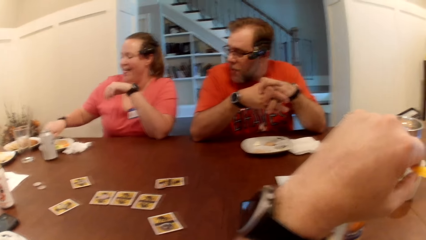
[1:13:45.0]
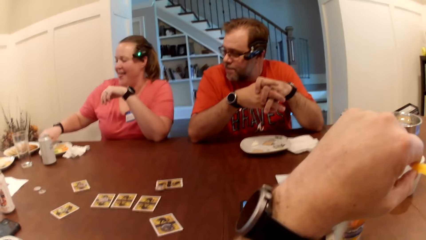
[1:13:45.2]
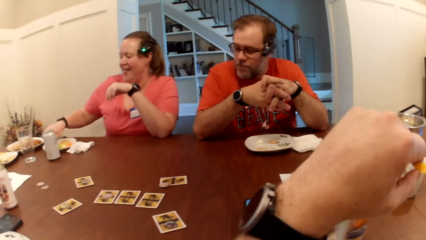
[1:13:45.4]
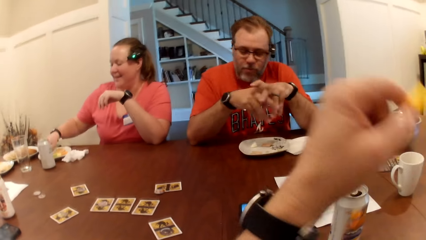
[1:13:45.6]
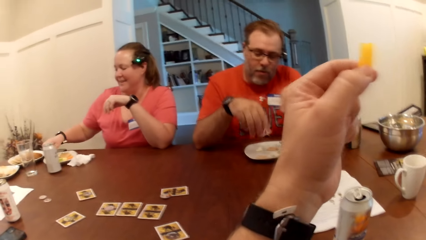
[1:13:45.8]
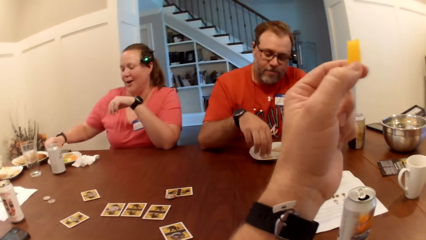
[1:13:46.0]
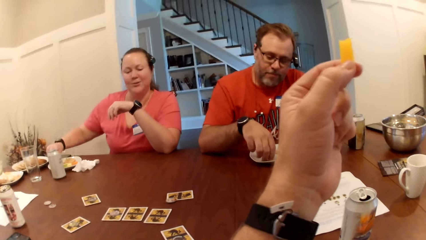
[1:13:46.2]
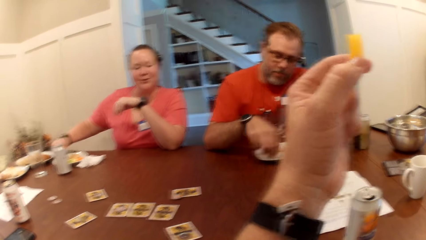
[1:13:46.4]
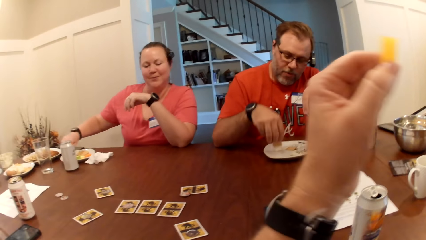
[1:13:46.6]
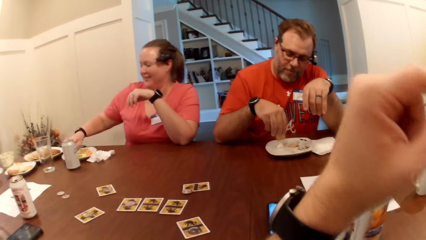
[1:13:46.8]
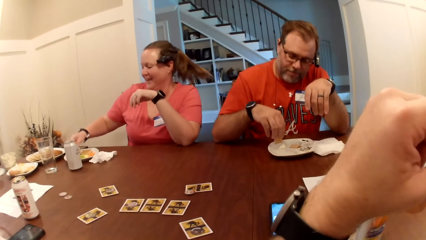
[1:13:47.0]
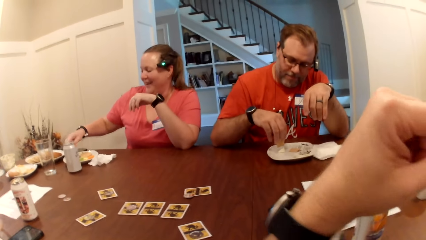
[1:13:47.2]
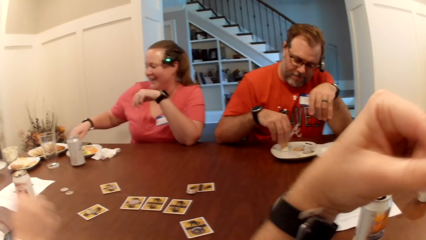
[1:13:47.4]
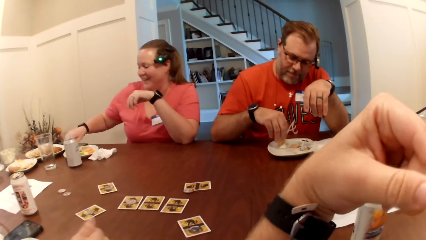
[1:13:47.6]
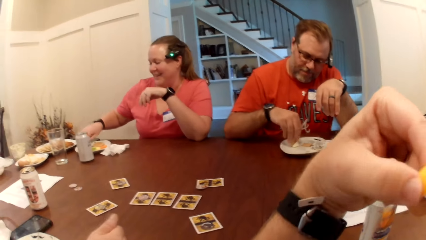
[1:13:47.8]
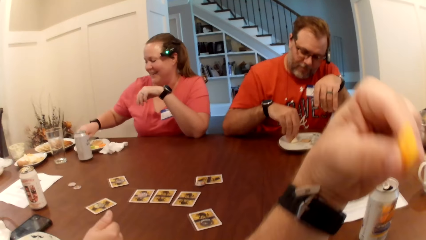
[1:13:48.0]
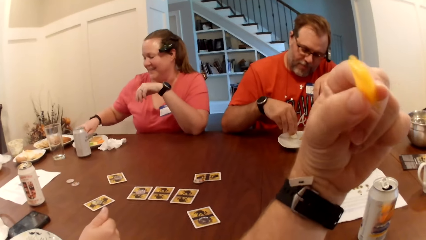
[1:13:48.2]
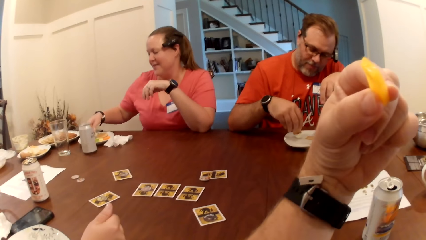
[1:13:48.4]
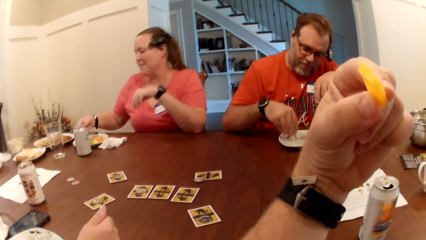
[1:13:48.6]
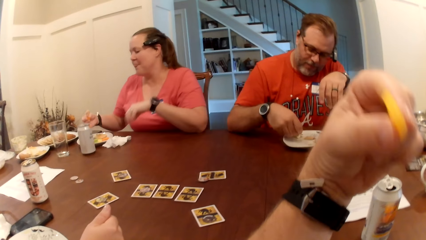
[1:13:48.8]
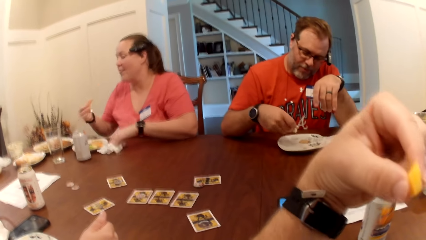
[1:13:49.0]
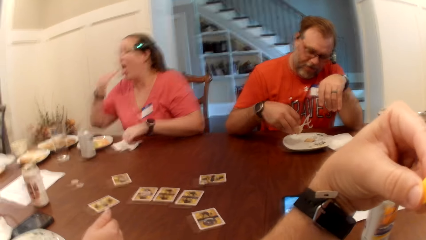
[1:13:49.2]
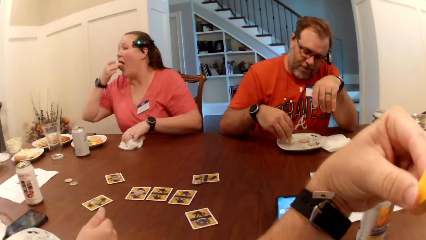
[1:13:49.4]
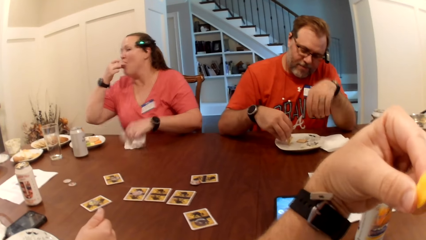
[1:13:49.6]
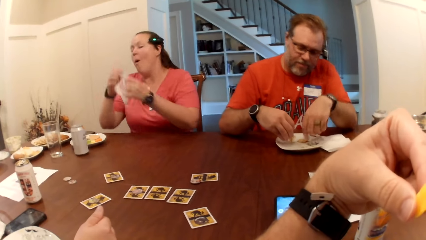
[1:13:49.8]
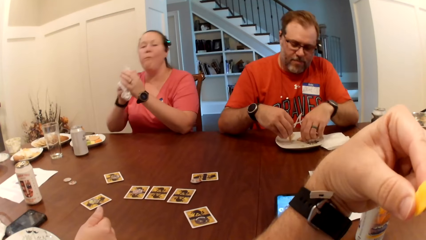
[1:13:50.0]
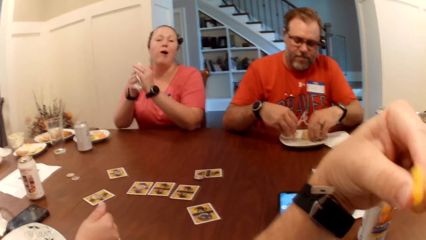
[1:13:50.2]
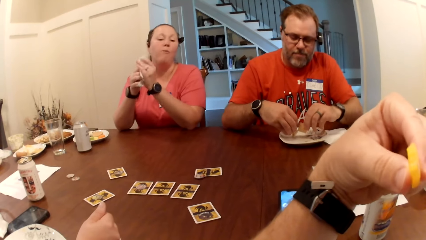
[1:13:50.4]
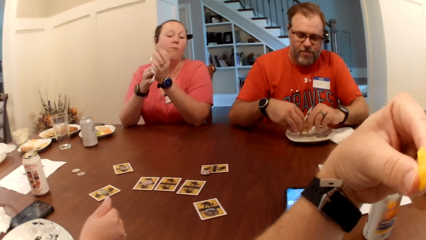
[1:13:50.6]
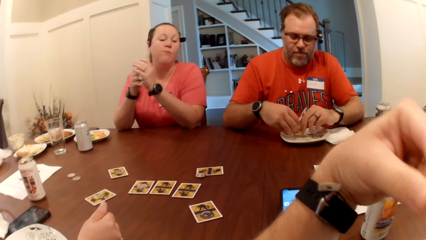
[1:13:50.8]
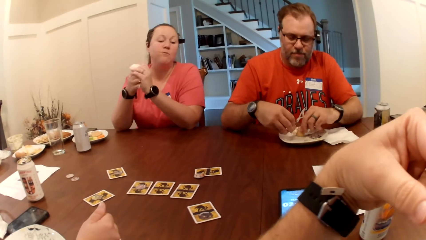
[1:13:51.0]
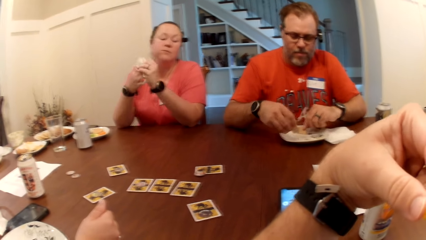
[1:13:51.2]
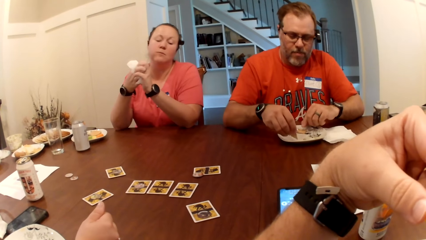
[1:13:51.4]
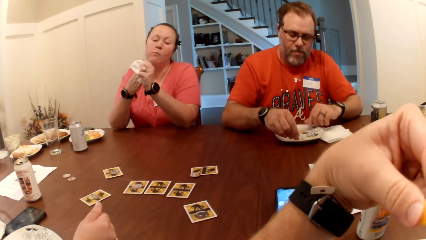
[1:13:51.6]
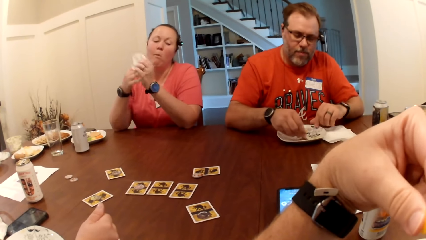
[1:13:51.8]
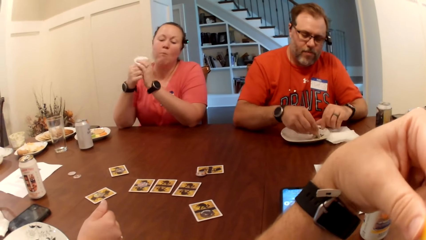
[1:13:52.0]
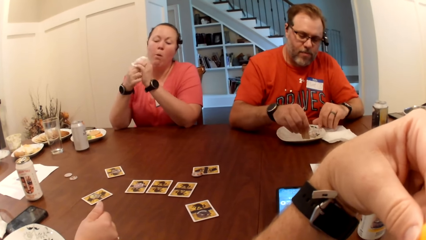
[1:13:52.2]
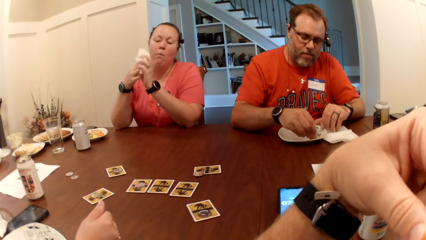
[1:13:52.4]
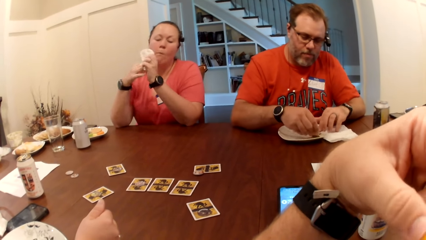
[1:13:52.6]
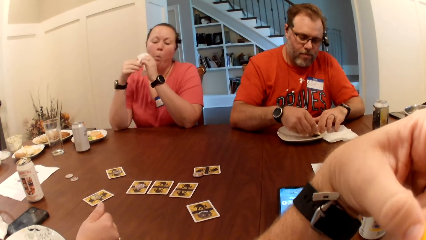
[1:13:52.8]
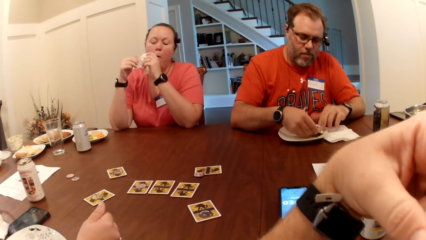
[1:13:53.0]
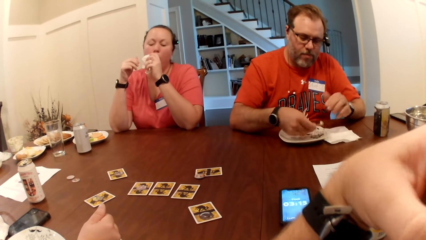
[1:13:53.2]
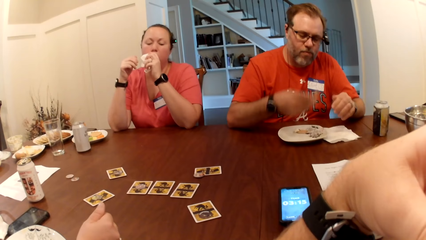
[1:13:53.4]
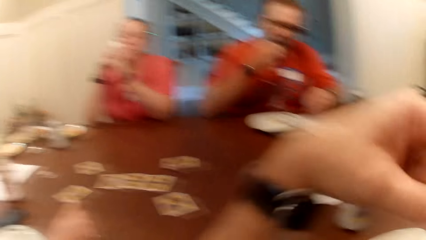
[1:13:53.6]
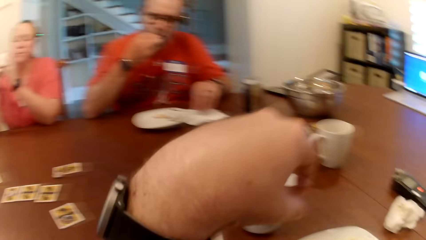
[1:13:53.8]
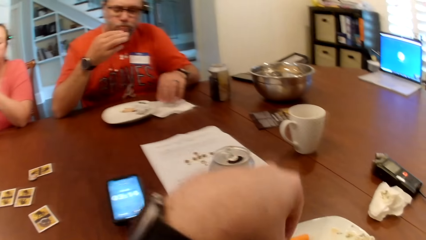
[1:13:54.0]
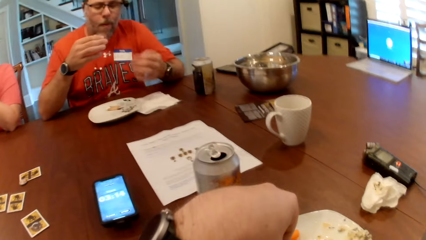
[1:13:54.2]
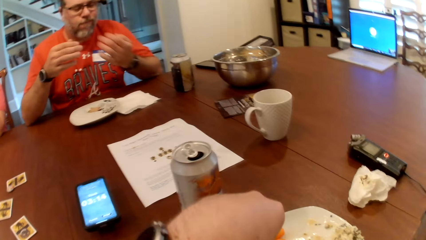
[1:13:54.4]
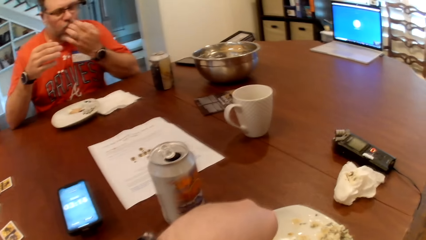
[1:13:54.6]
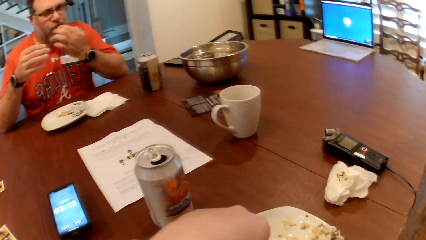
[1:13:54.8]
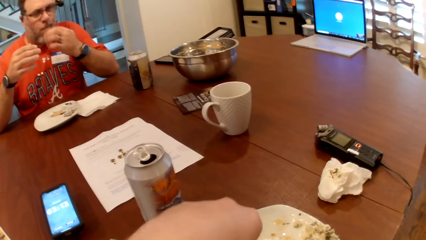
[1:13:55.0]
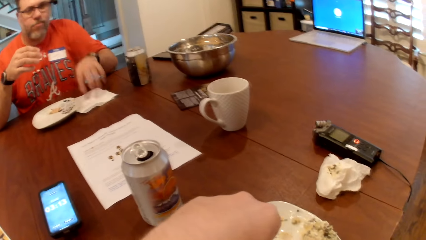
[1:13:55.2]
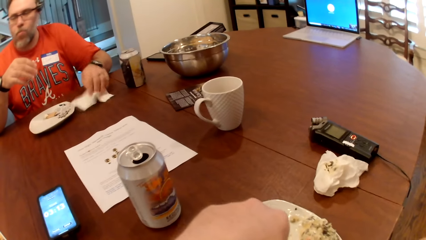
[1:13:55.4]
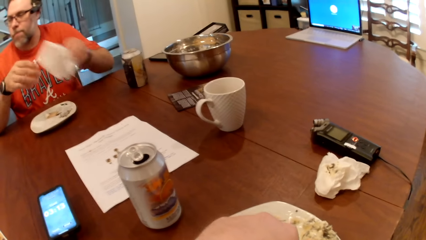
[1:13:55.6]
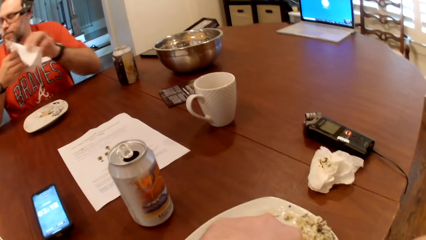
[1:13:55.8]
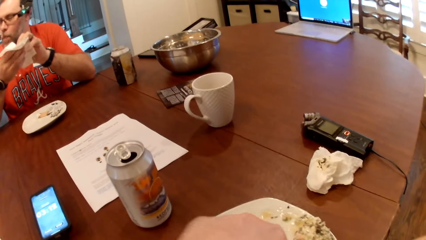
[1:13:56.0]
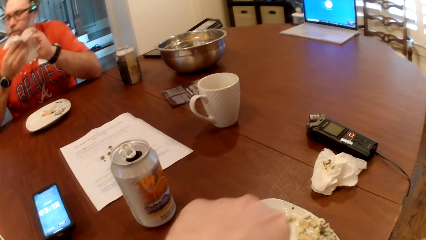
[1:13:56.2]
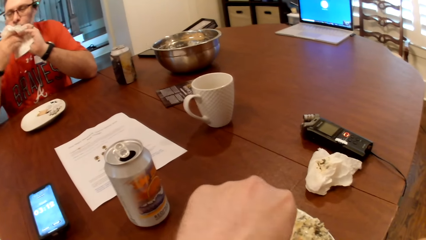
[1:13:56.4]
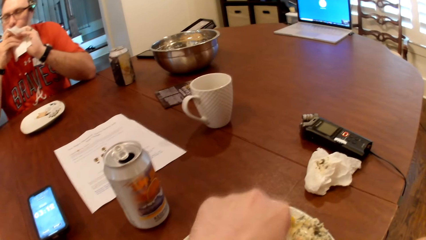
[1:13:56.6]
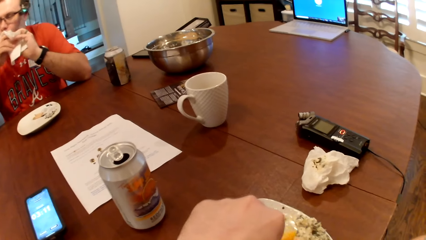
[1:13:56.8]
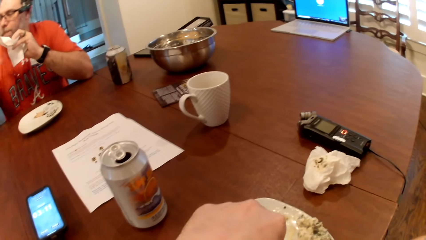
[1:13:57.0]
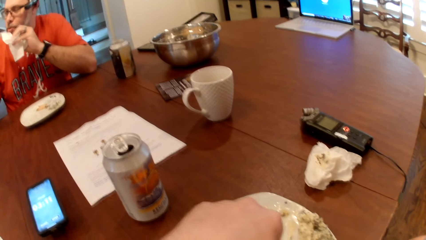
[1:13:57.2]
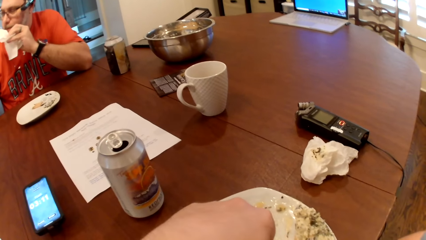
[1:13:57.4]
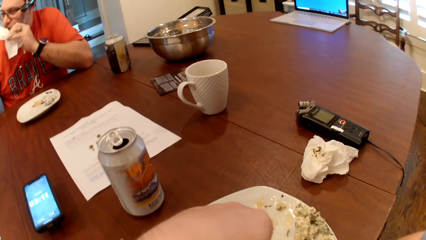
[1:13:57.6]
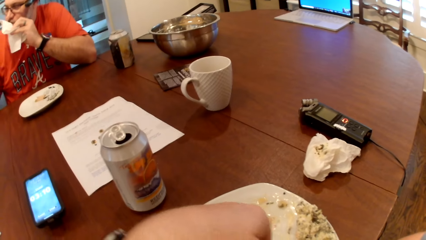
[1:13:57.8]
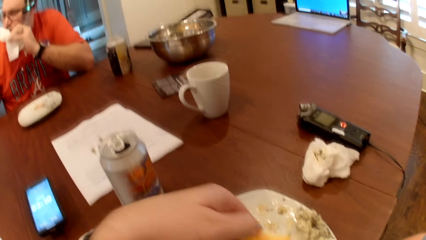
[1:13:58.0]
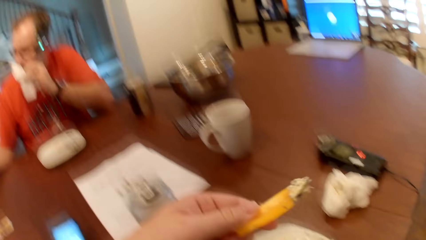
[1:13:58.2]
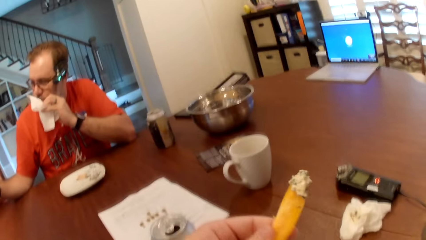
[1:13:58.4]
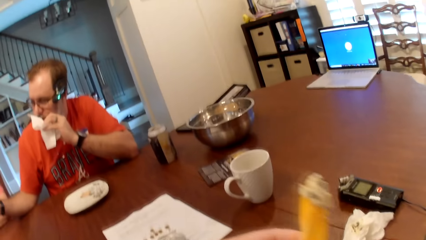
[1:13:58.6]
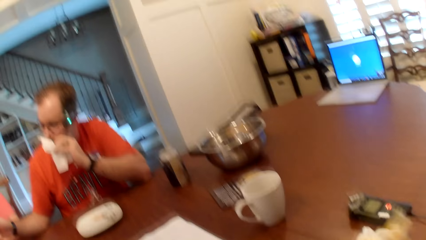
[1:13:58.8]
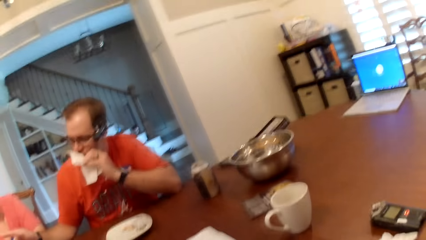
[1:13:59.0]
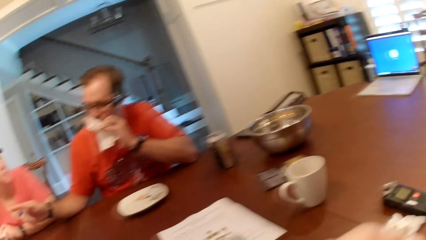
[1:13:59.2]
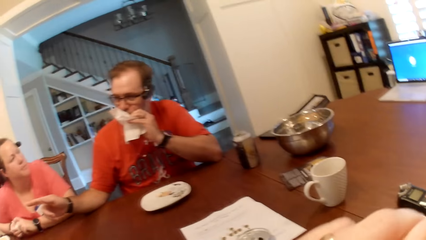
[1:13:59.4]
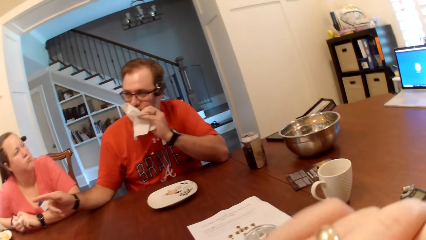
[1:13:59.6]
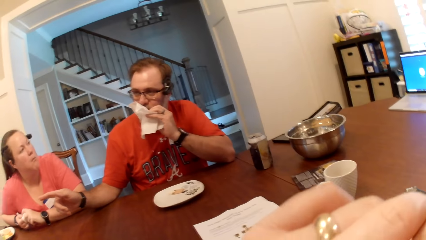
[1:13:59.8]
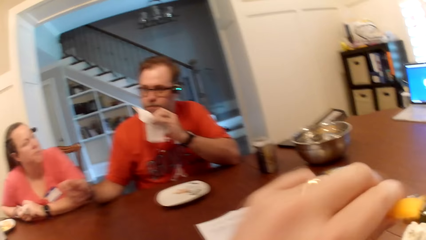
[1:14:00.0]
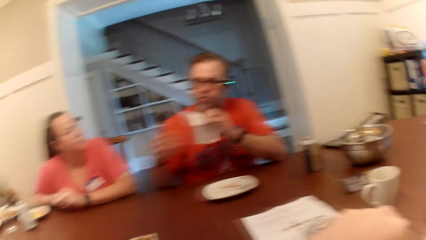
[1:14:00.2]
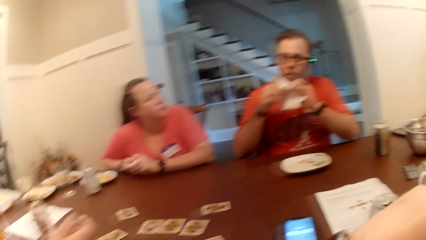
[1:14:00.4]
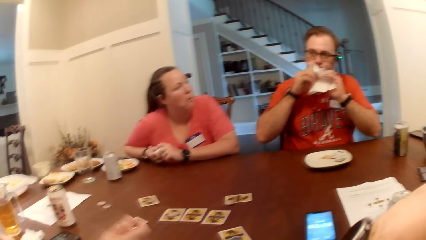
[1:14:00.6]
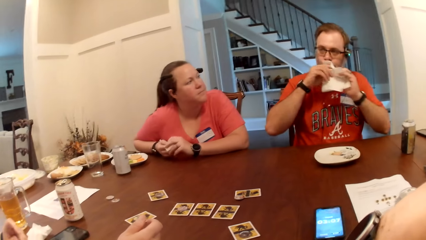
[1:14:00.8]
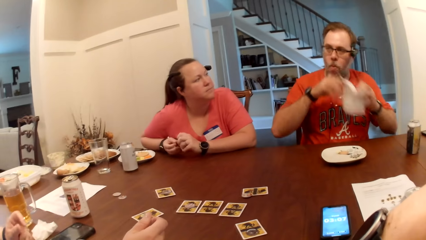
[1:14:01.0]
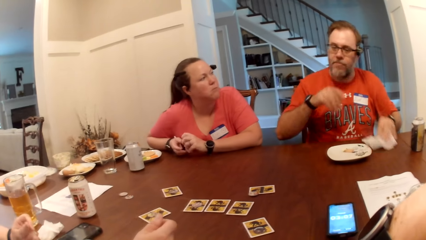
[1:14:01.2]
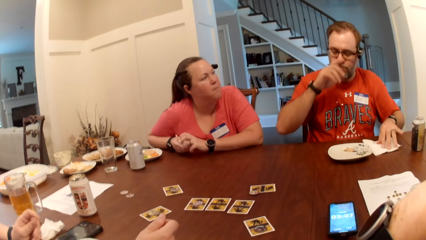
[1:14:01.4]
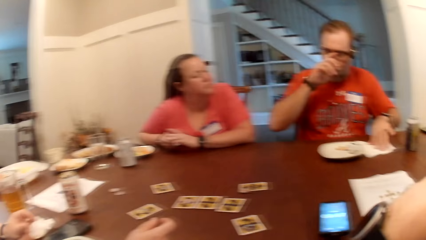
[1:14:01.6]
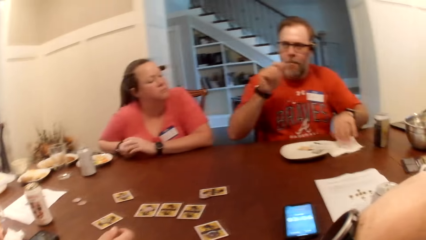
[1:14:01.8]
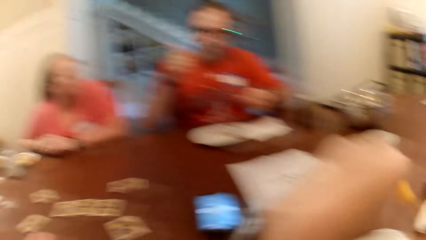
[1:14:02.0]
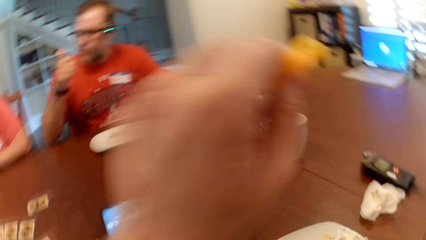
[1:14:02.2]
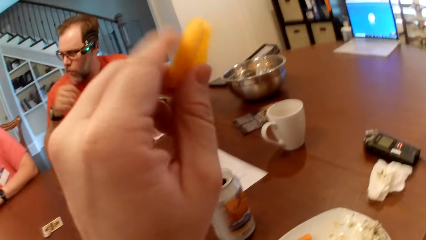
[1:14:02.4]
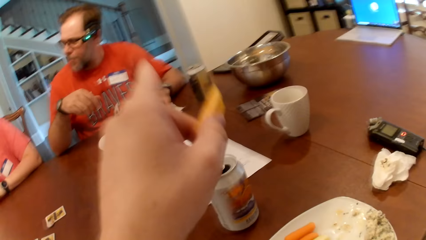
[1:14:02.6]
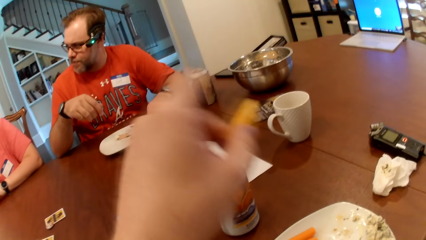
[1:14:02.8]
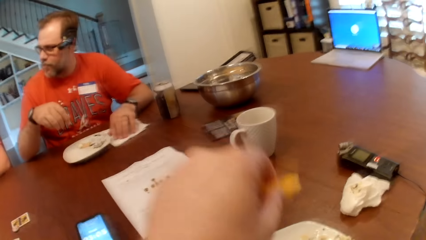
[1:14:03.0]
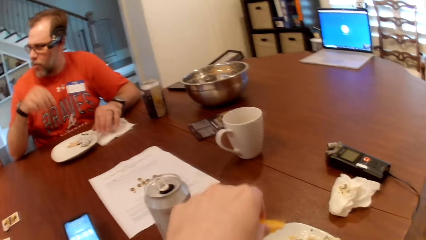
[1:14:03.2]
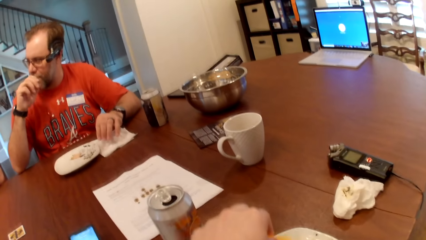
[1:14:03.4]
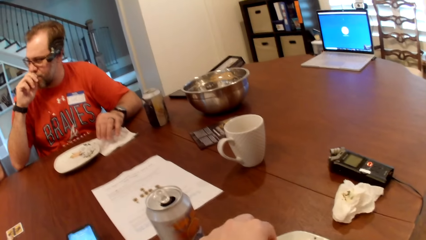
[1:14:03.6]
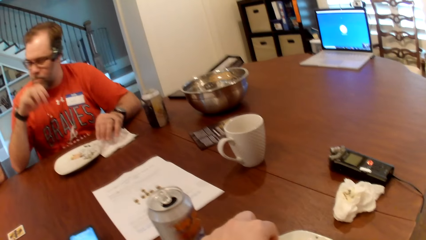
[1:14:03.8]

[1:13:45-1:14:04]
The man picks up a biscuit from the plate with his right hand. He scoops cream from the plate with the biscuit in his right hand. The woman puts the carrot into her mouth with her right hand, shifts the tissue on the table with her left hand, and picks up the tissue from the table with her left hand. The man picks up a biscuit from the plate with his left hand. The woman wipes both hands with the tissue. The man puts the biscuit in his mouth with his right hand, licks his left fingers, and picks up the tissue paper from the table with his left hand. The camera wearer scoops sauce from the plate with the carrot in his left hand. He eats snacks. The man holds the tissue with his right hand and cleans his mouth with the tissue in both hands. He puts the tissue paper on the table with his left hand and adjusts his eyeglasses with his right hand. The woman interacts with the man.
